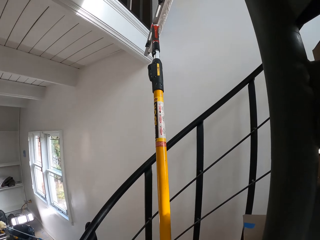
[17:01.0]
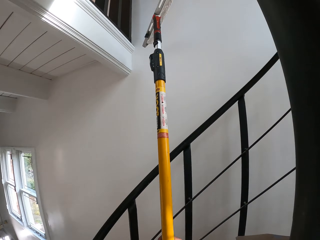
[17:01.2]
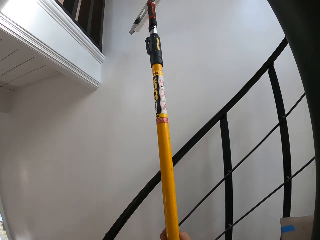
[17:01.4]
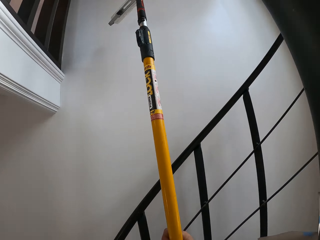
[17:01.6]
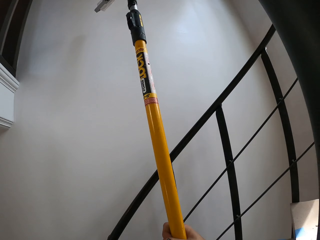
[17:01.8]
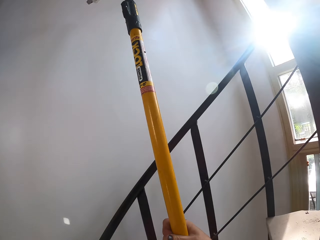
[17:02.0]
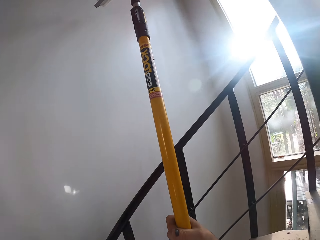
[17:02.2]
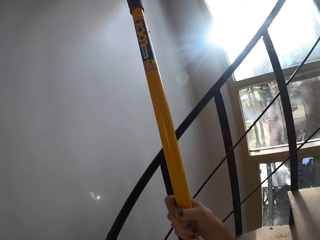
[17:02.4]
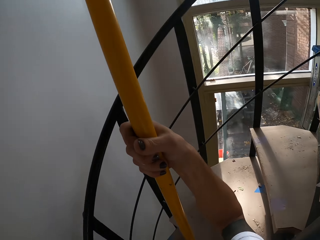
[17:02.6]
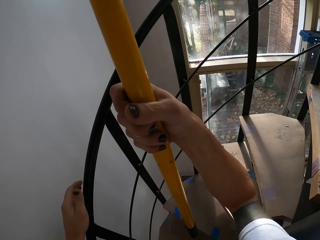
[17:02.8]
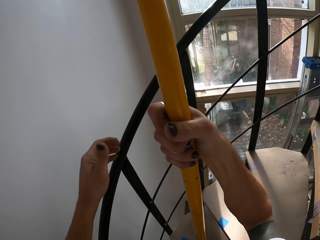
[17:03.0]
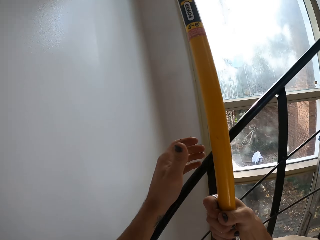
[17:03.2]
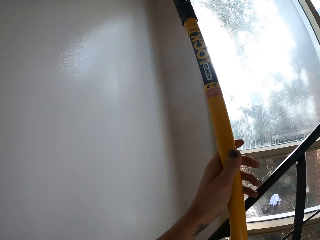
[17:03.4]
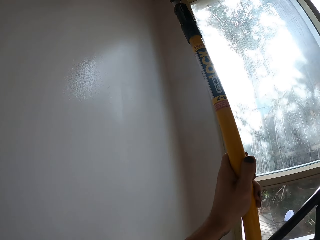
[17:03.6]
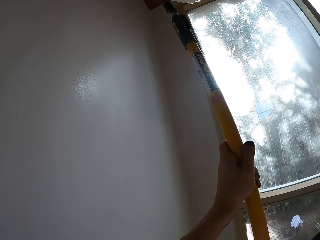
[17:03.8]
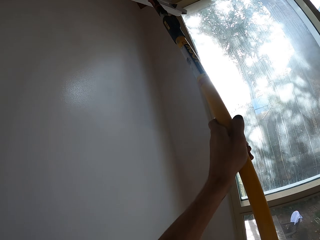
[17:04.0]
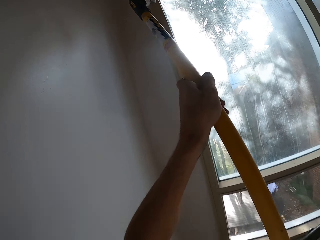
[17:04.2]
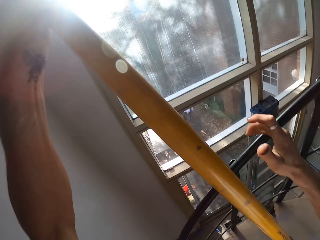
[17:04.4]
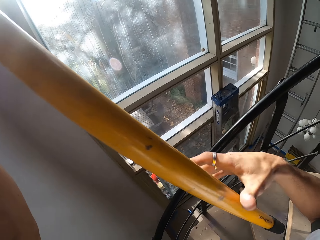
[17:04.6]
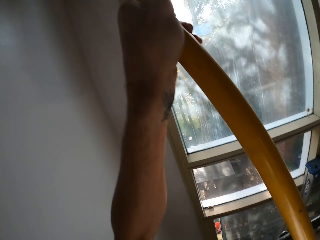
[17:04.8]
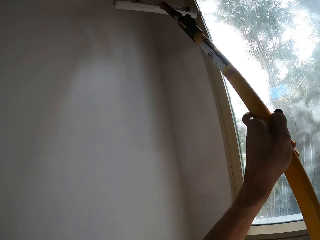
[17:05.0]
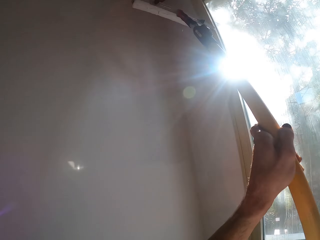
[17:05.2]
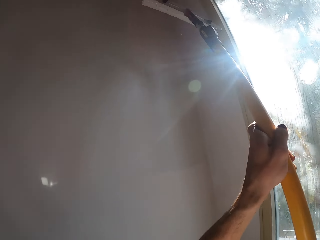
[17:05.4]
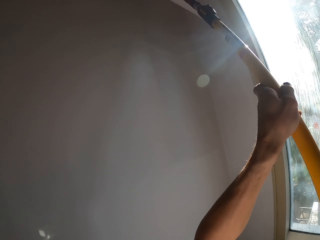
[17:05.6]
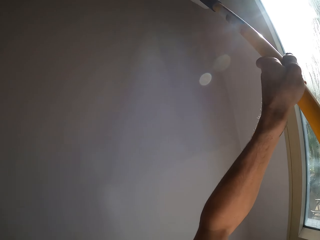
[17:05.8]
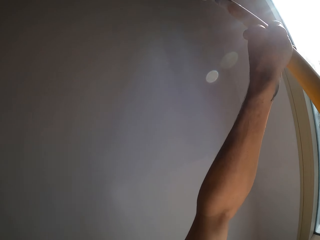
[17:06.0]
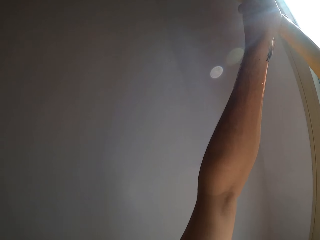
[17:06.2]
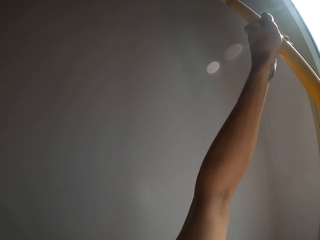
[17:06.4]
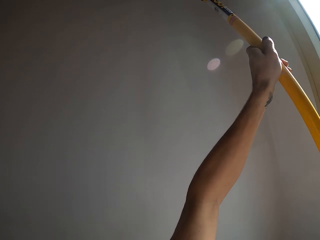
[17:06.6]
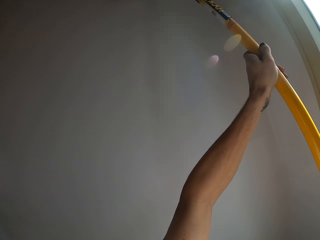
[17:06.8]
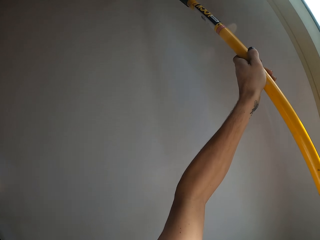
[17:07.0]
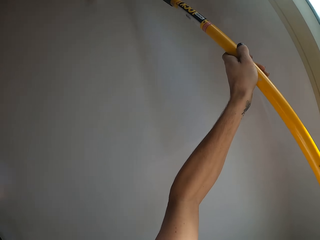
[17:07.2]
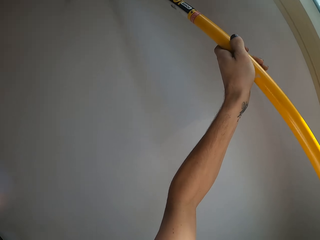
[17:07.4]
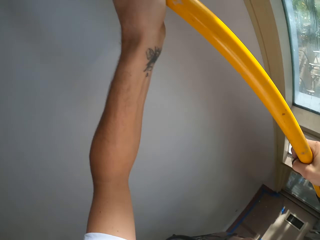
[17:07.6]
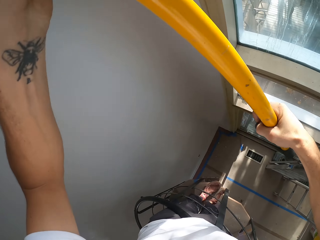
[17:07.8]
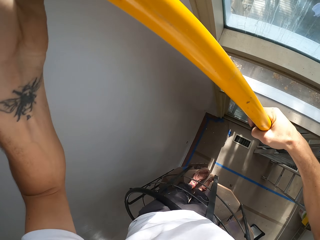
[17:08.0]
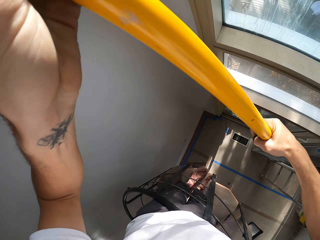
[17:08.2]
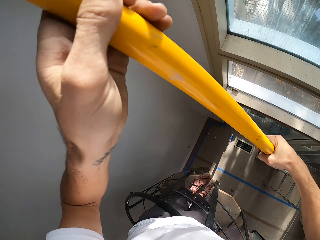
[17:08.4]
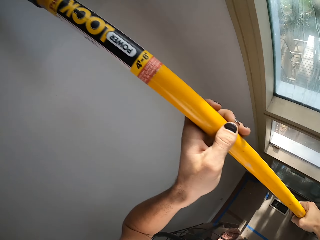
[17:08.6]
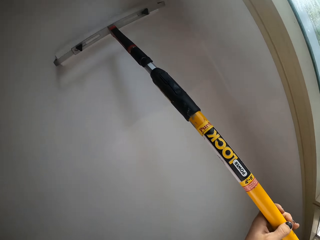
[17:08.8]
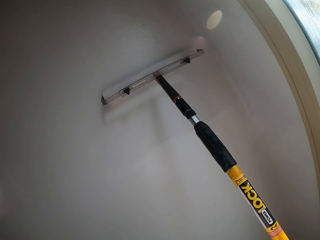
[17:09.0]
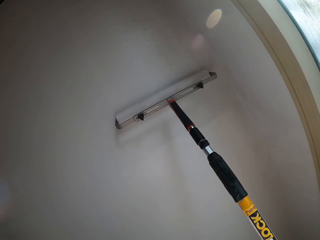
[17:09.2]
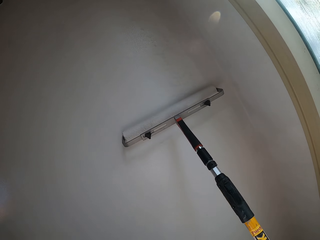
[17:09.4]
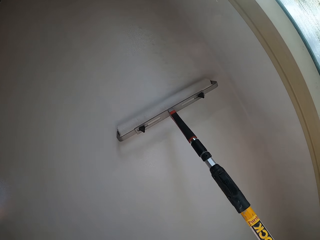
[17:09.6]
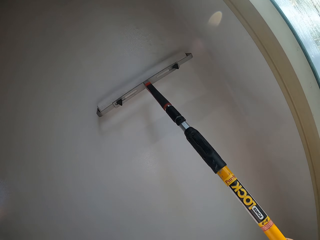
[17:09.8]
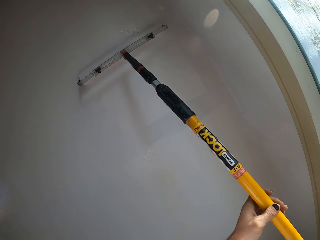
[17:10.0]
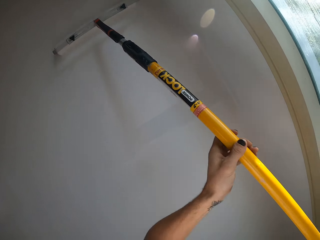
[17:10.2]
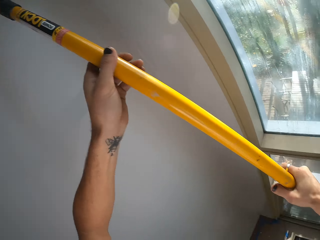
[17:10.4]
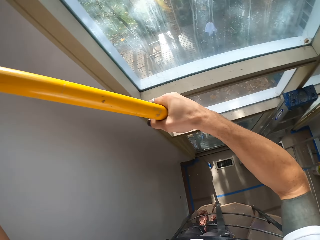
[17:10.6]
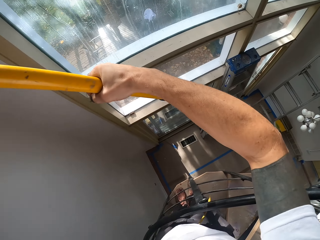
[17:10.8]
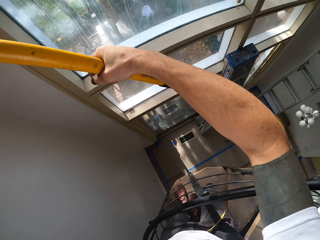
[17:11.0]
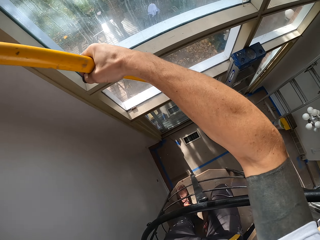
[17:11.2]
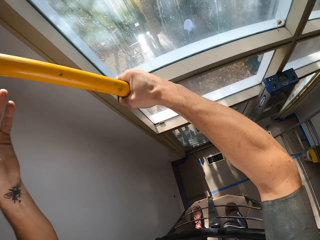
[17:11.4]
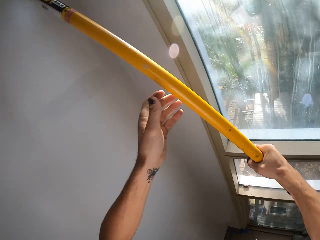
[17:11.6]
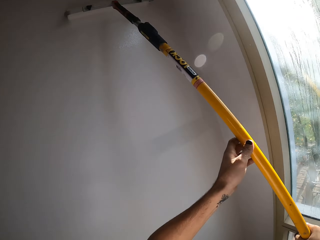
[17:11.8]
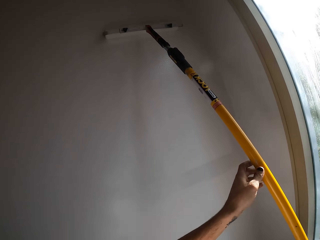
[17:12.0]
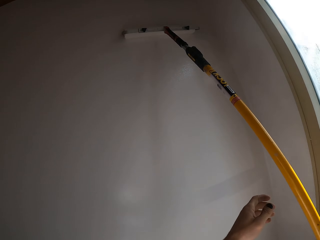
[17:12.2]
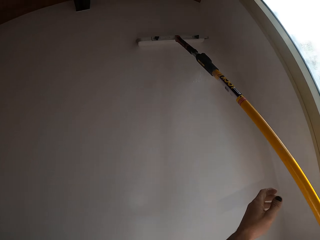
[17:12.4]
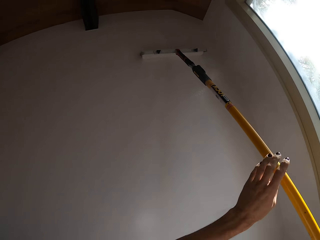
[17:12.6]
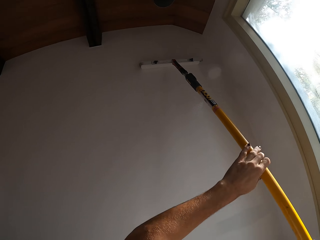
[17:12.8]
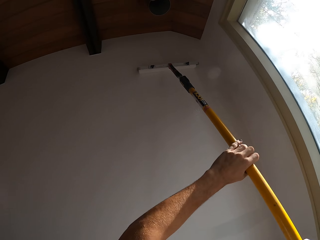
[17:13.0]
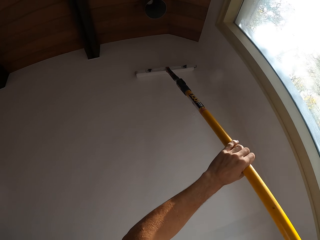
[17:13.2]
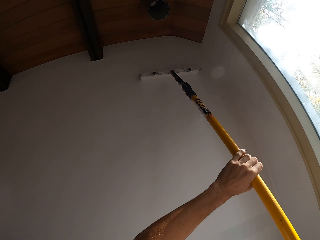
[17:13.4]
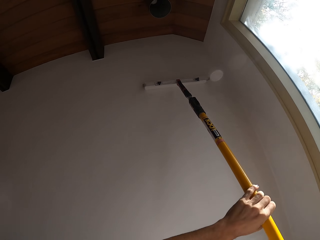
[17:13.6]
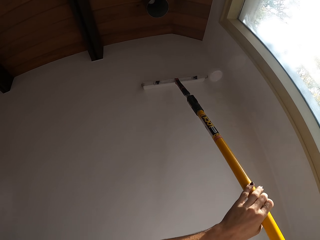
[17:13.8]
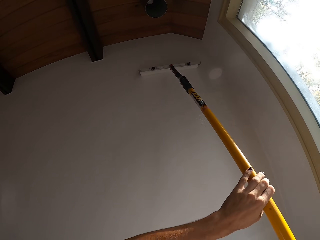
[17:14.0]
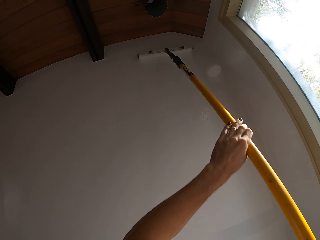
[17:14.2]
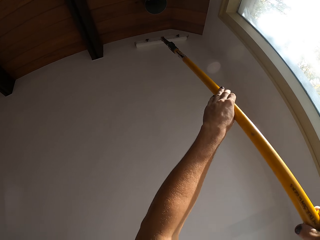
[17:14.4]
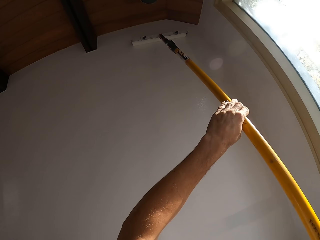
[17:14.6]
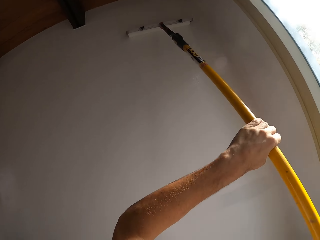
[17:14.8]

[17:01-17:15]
The camera wearer looks around. They paint the wall with a paint roller brush.

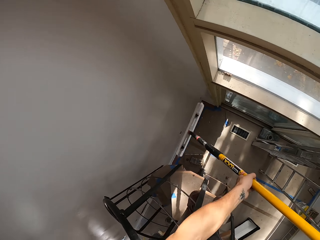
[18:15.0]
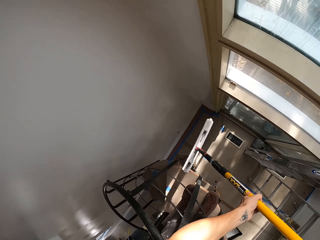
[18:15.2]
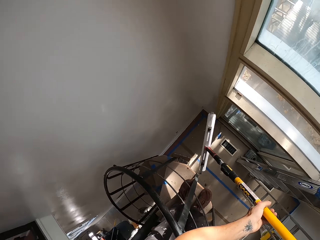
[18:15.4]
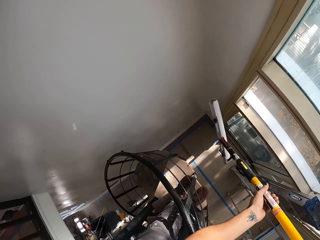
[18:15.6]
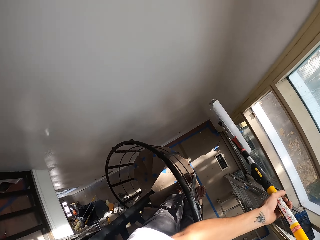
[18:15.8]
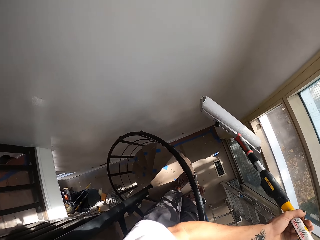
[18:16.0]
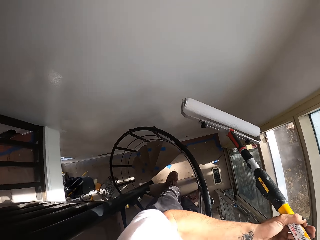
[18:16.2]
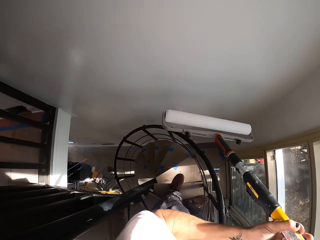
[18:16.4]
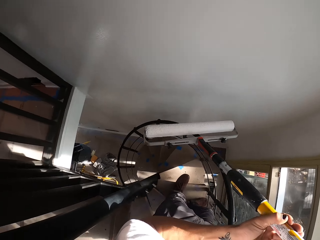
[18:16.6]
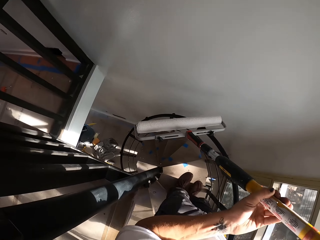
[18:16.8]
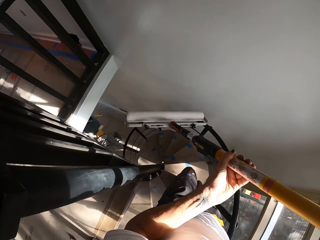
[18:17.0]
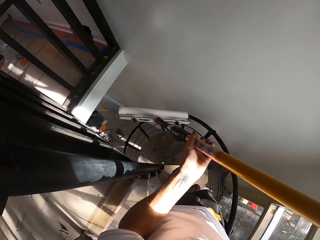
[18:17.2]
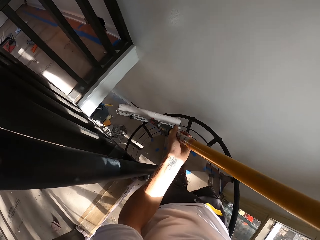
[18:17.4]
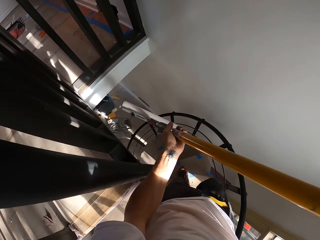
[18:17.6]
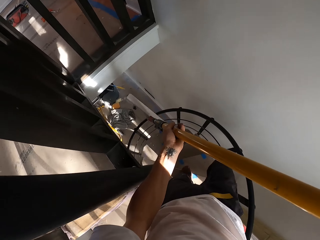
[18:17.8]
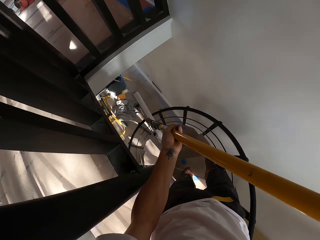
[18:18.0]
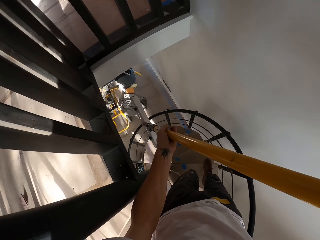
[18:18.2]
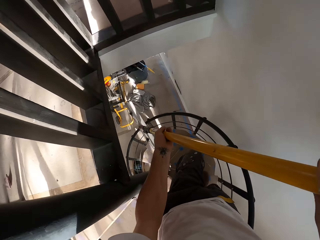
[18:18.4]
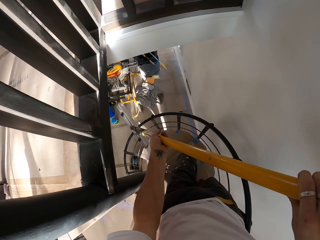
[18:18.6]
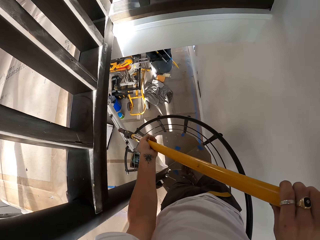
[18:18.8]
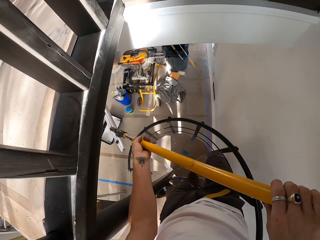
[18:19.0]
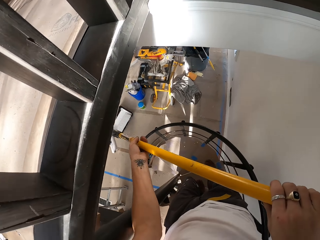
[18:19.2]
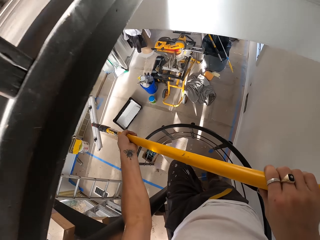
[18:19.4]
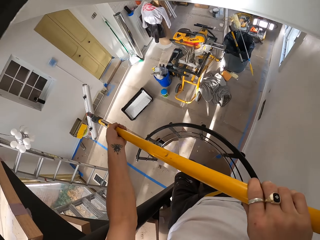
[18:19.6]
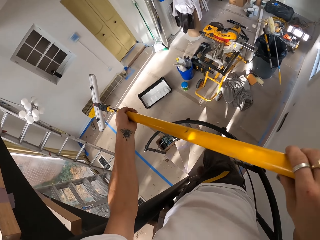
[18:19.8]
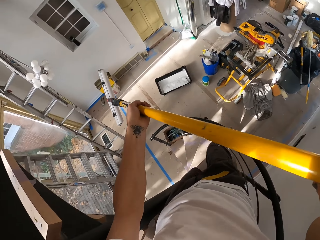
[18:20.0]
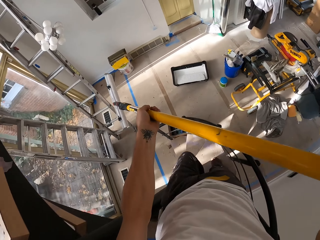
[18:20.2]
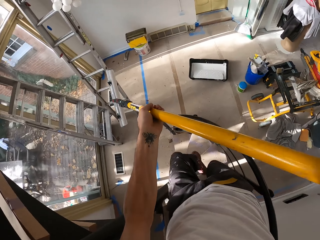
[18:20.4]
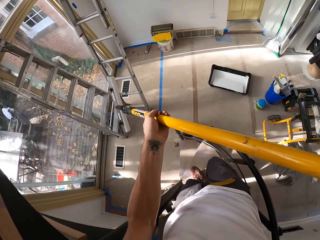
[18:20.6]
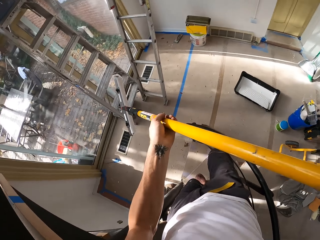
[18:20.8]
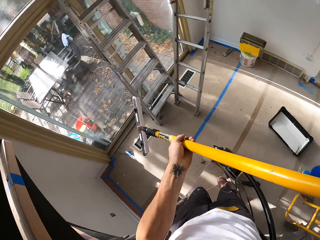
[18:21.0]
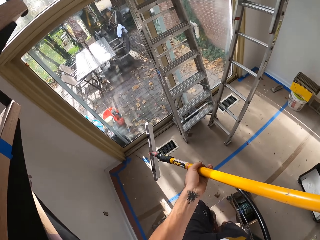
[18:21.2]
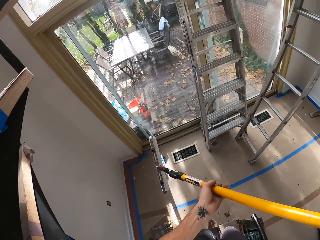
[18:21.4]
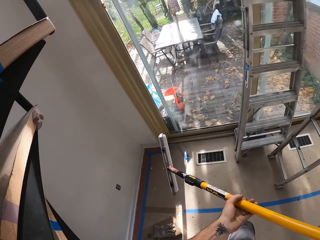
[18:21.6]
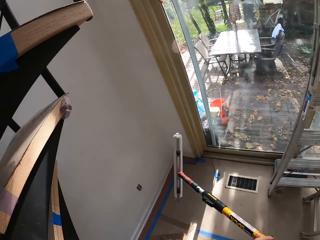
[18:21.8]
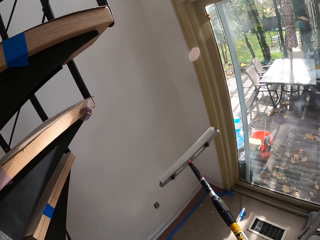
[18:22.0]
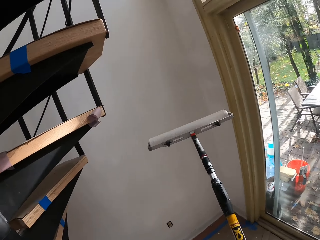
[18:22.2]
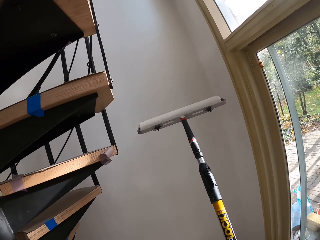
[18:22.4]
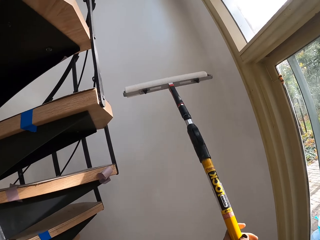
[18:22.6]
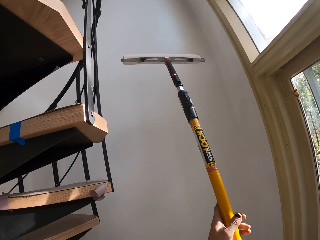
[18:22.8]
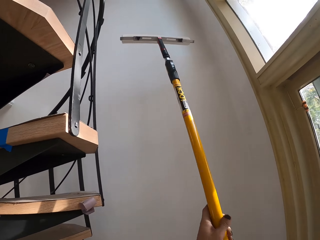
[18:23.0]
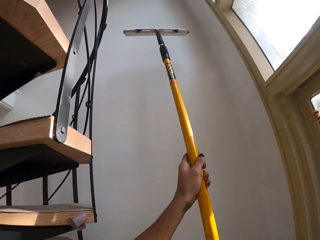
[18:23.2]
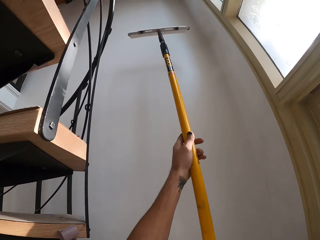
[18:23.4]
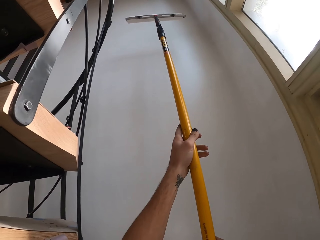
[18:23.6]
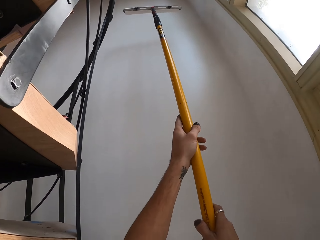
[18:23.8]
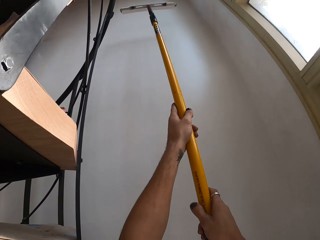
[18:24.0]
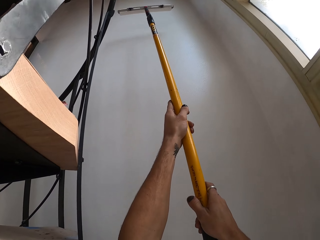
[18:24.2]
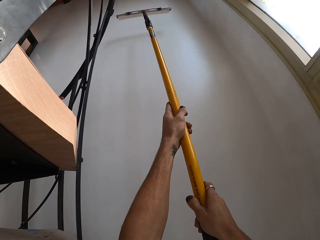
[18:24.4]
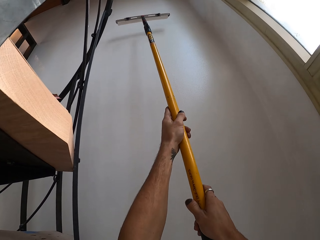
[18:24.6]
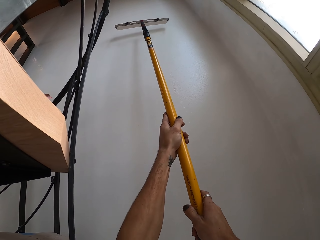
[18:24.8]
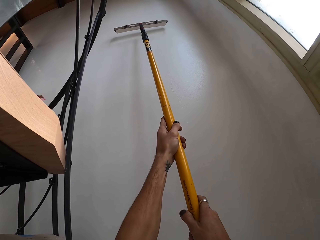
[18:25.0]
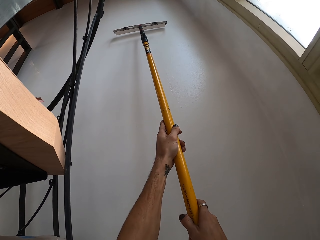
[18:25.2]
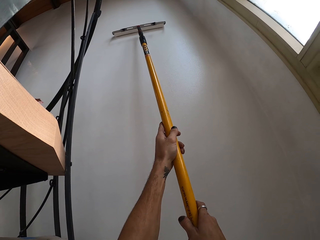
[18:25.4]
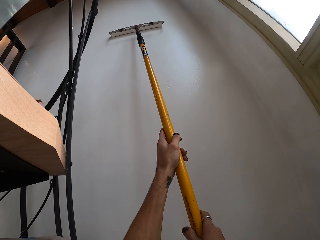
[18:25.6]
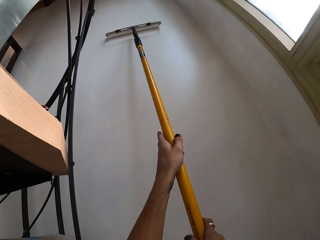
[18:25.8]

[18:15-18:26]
The camera wearer turns the paint brush. They climb down the staircase. They apply paint on the wall using a long brush roller.
